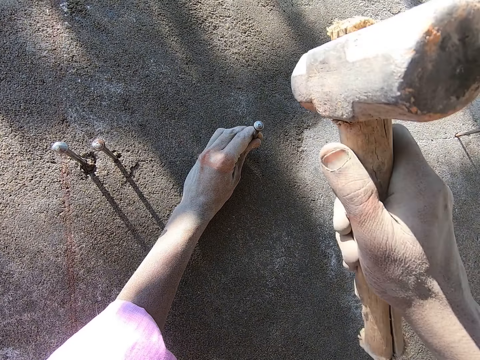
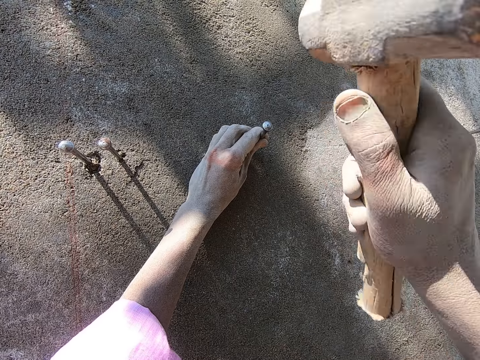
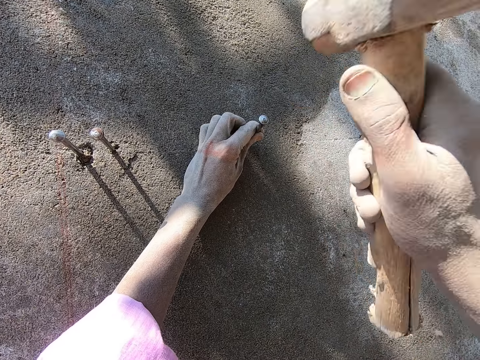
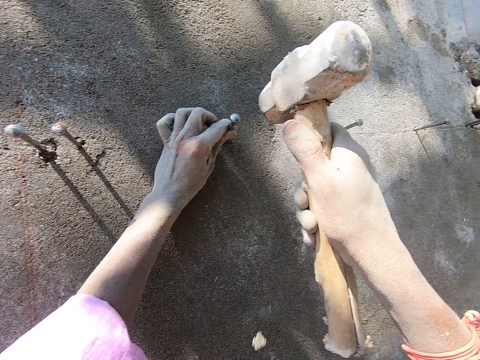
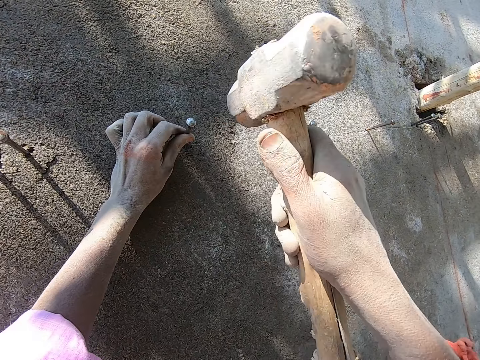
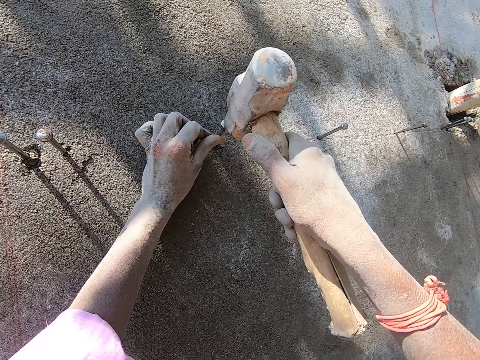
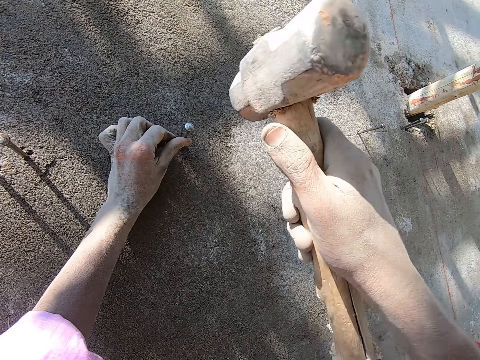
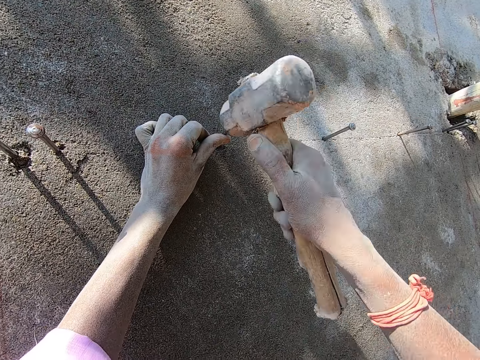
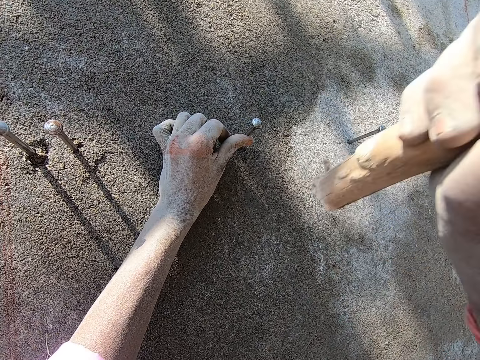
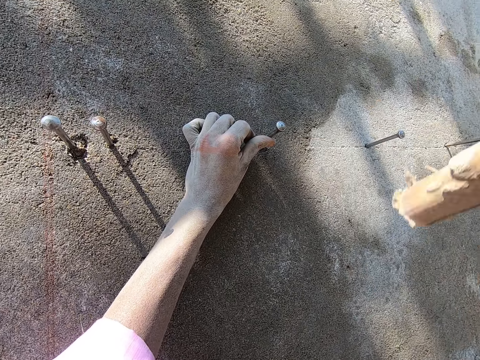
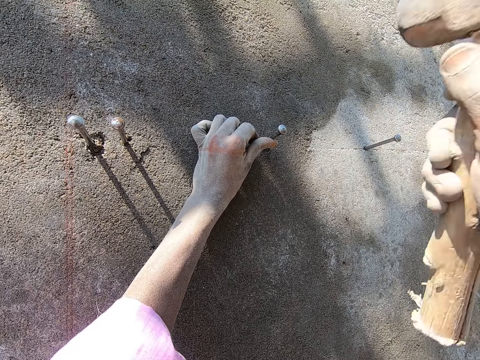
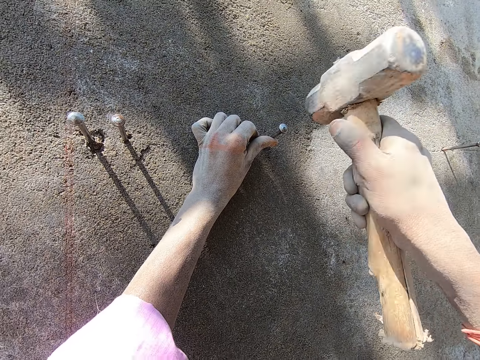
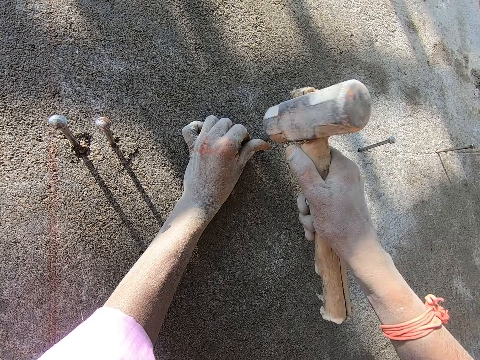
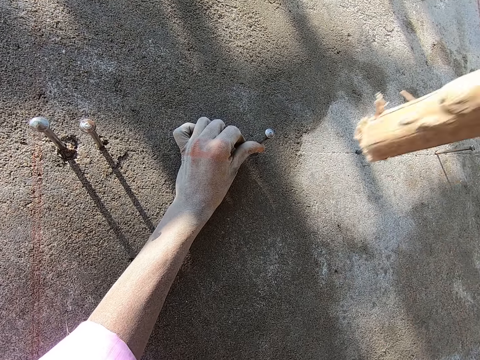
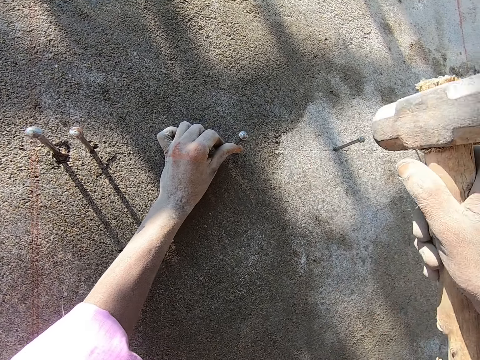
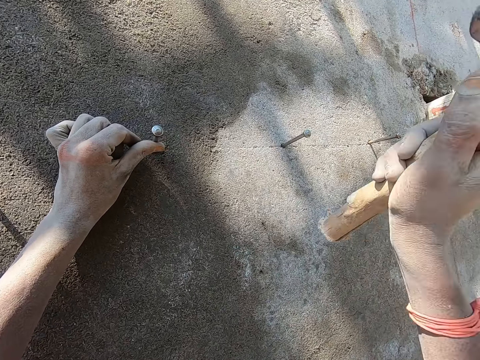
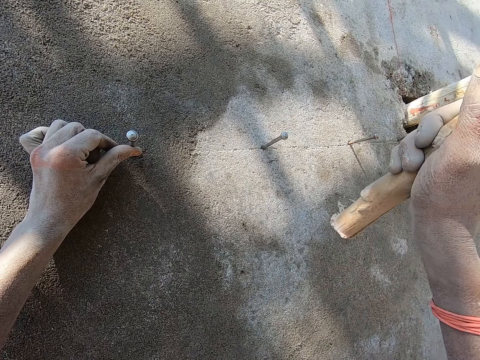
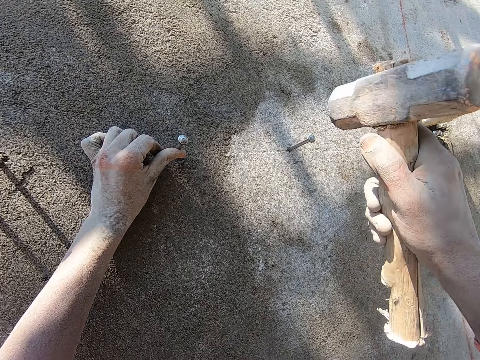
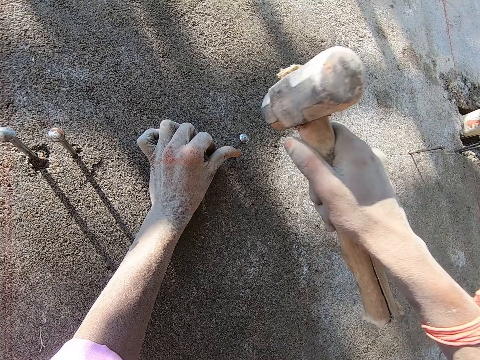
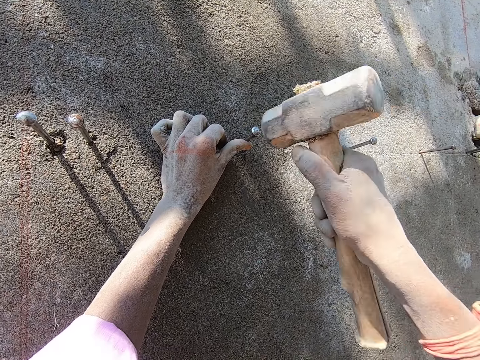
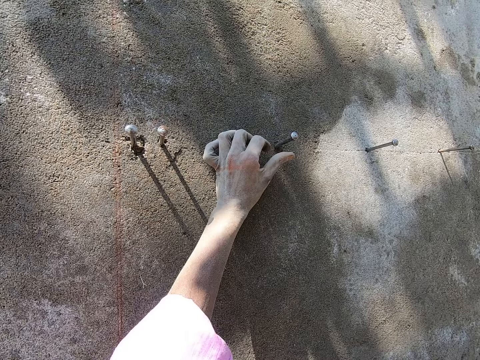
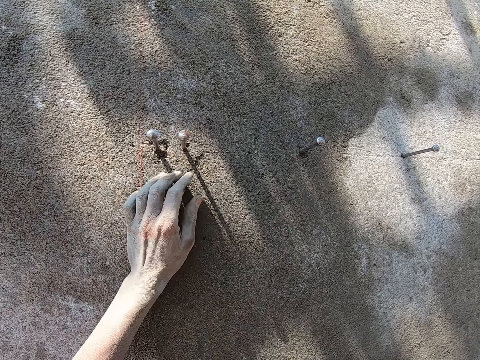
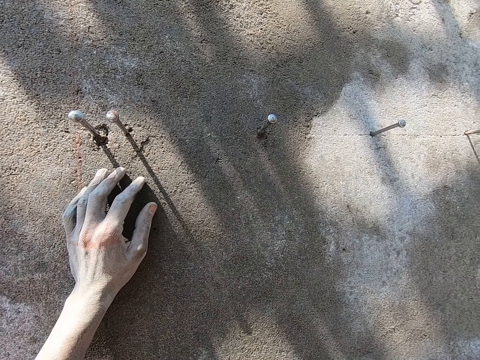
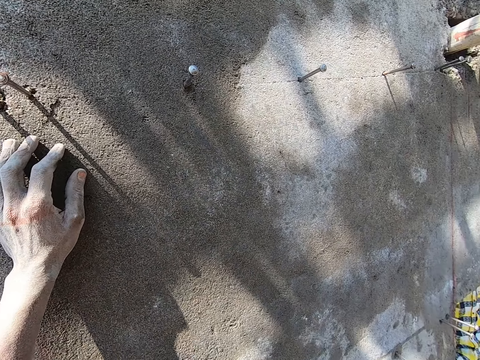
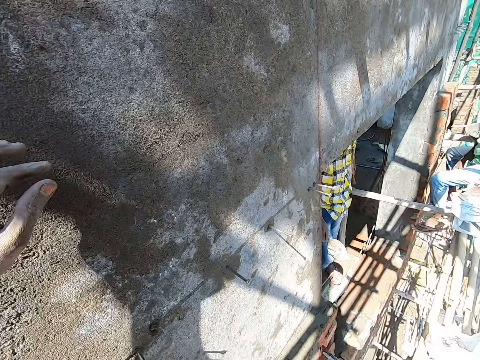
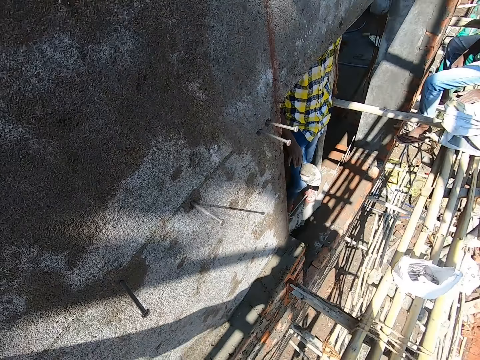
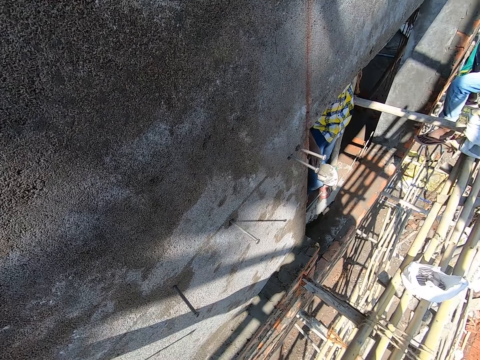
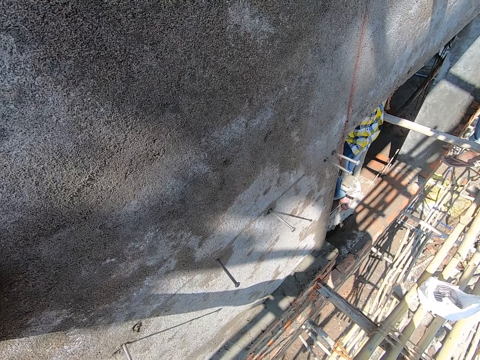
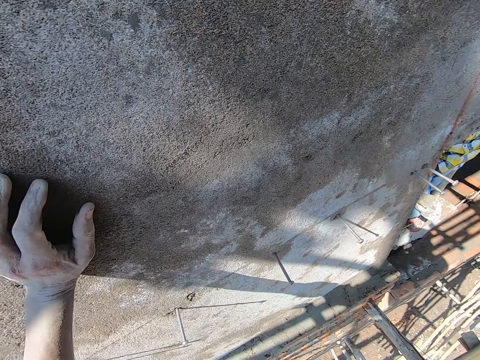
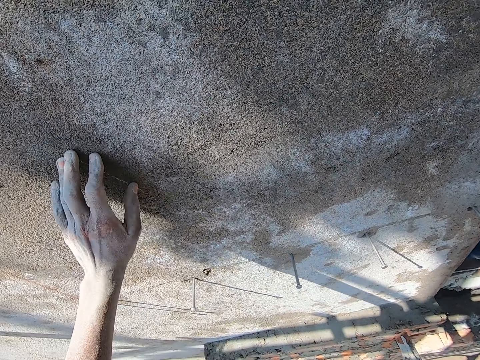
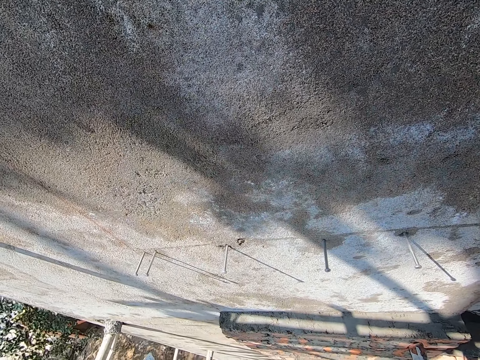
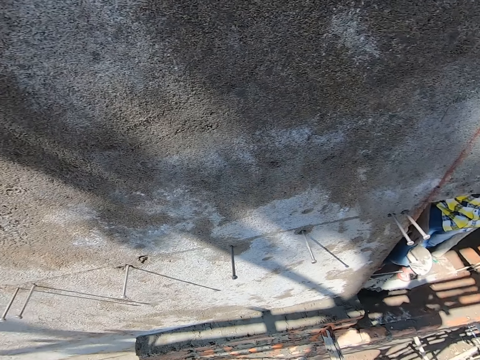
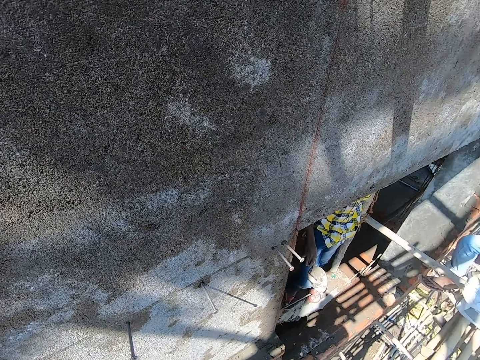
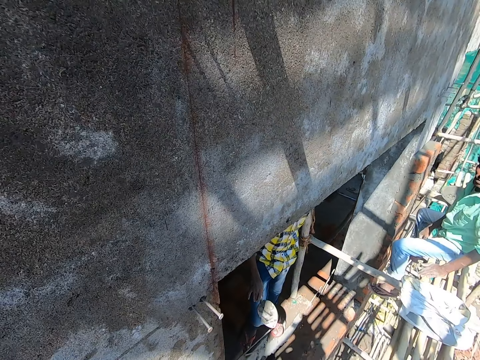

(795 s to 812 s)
The camera wearer hits the nail into the wall with the hammer in his right hand. He hits the nail on the wall with the hammer in his right hand. He hits the nail into the wall with the hammer in his right hand. He holds the wall with his left hand. He moves the hammer on the right hand. He looks around. He does something. He moves the hand from the wall.

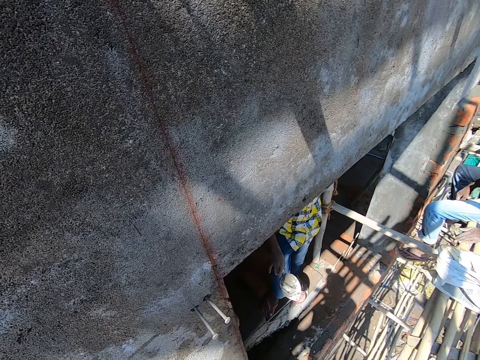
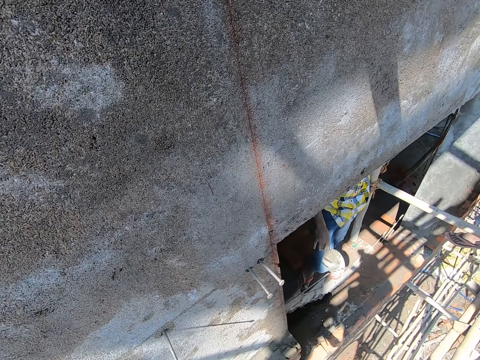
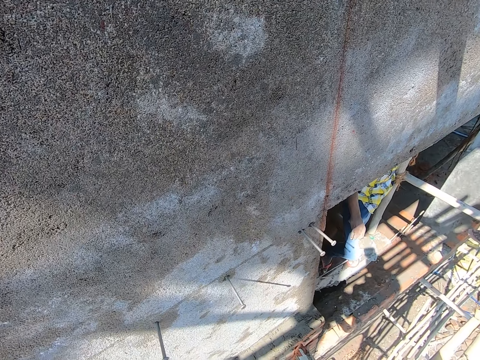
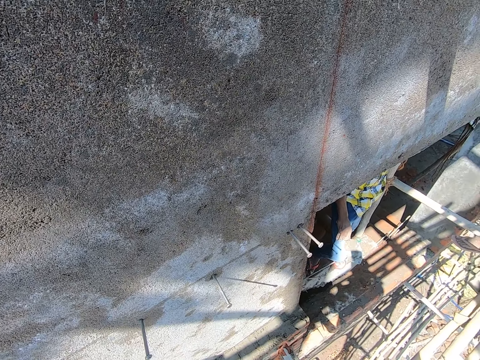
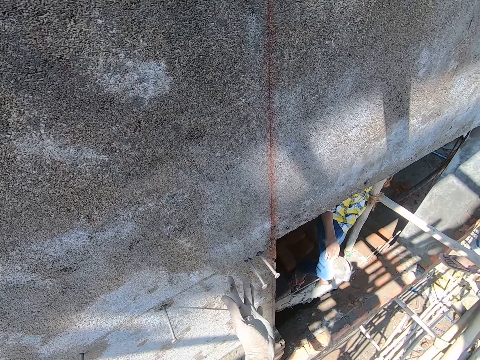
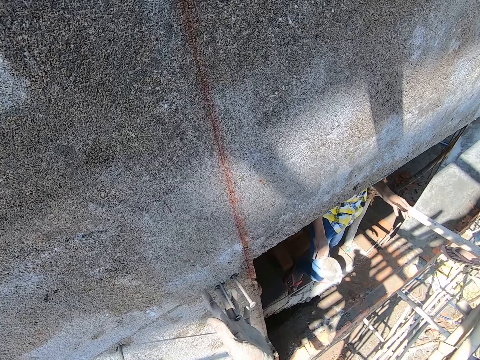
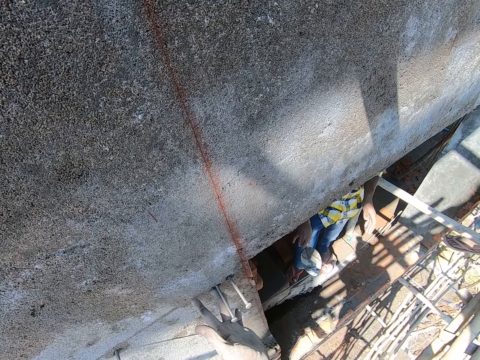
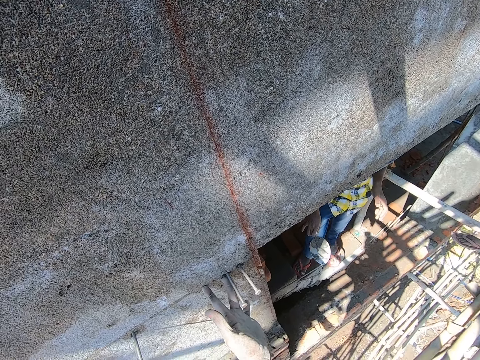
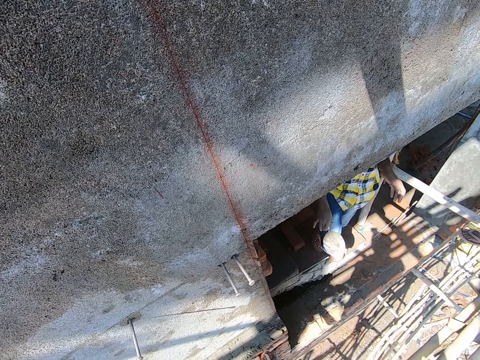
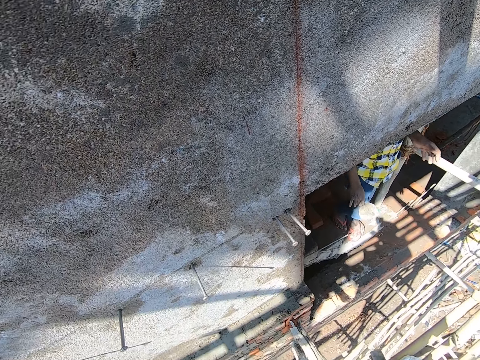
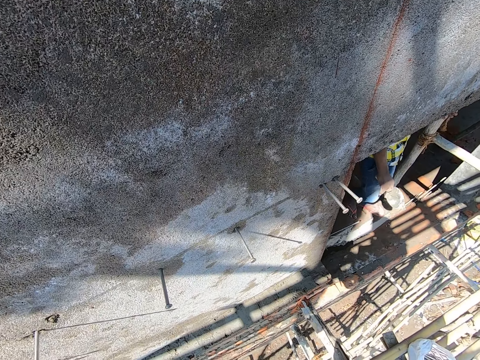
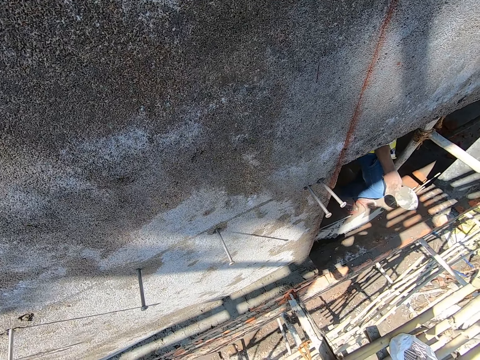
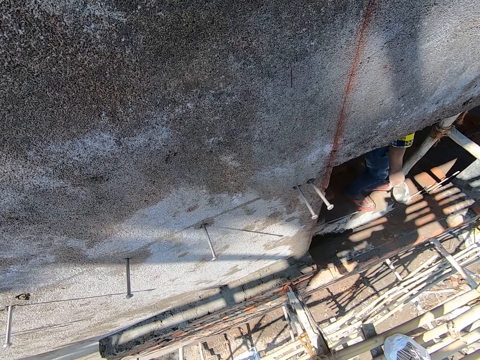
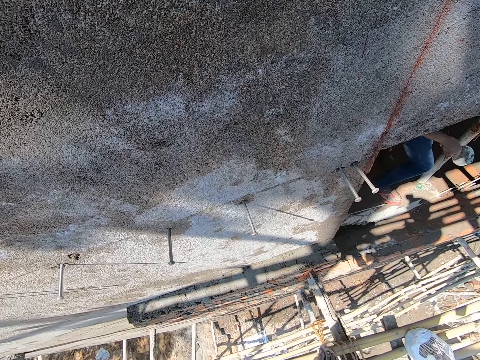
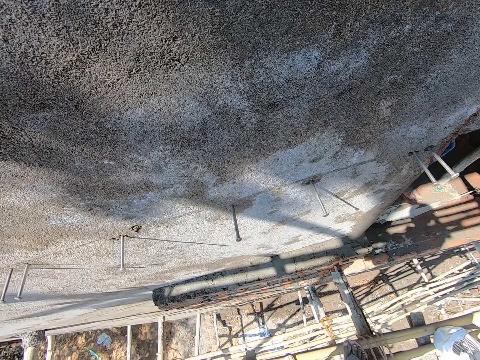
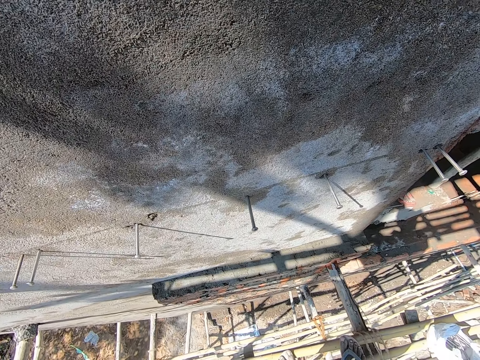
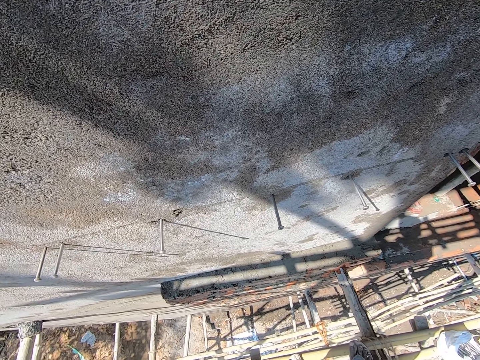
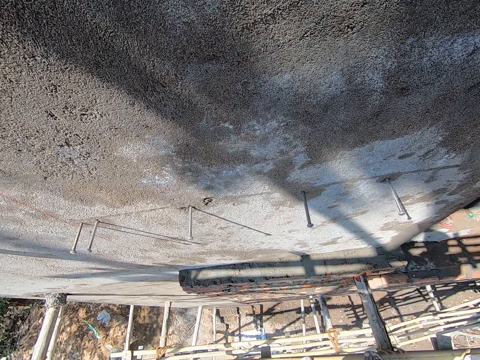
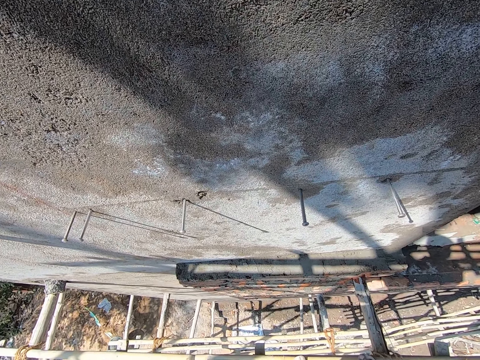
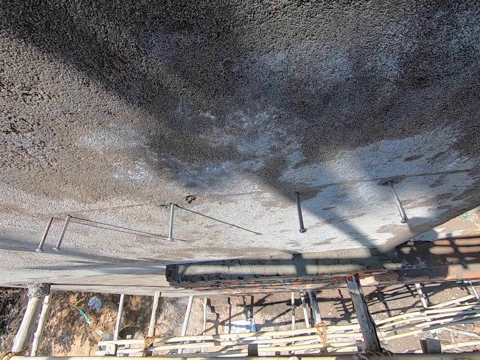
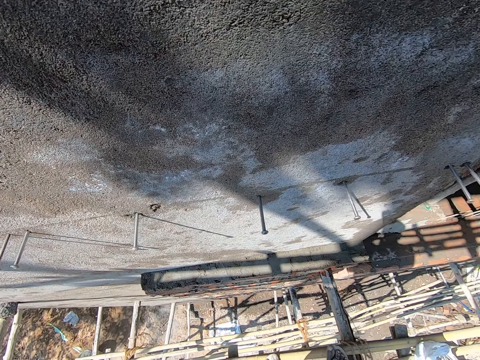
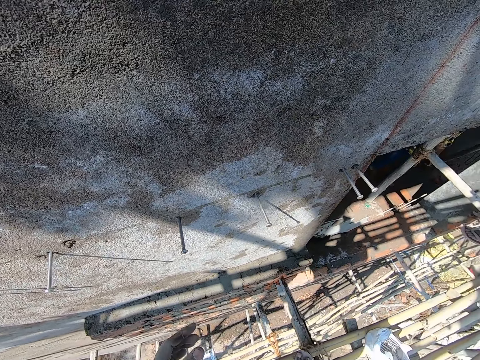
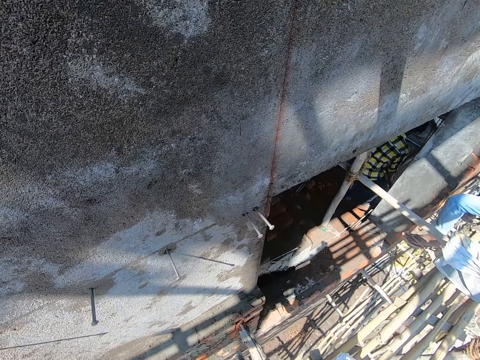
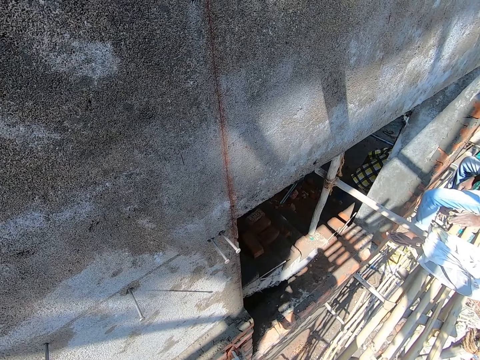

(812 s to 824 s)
The camera wearer does something. They touch the wall with the left hand. They do something.
